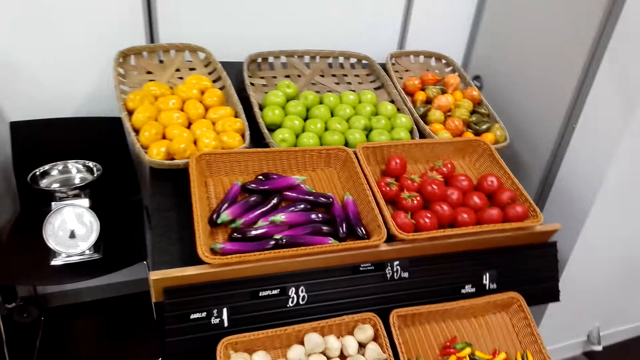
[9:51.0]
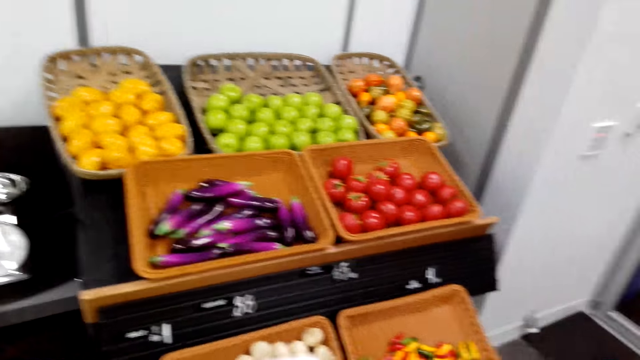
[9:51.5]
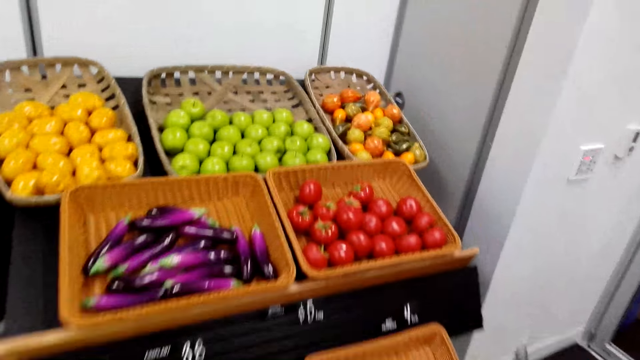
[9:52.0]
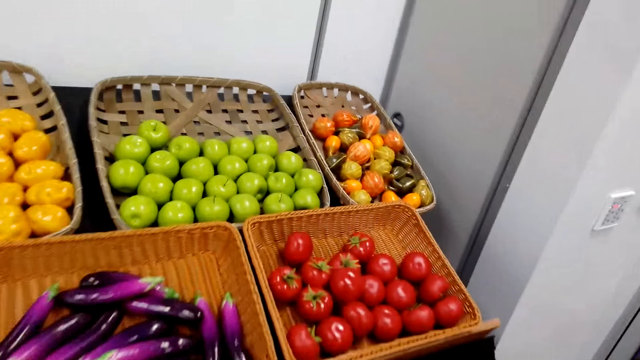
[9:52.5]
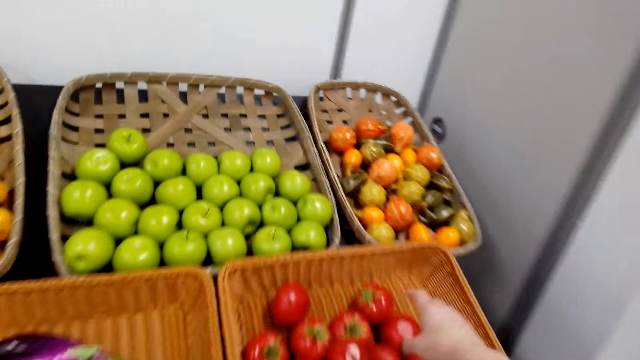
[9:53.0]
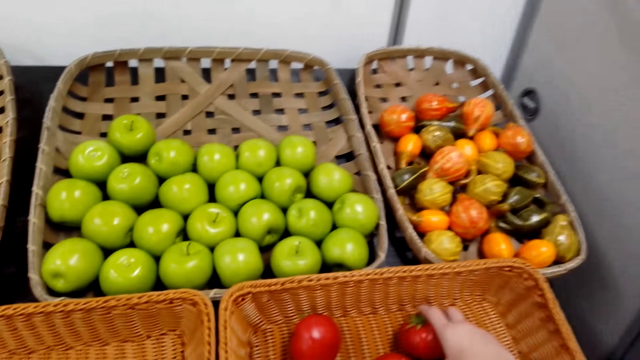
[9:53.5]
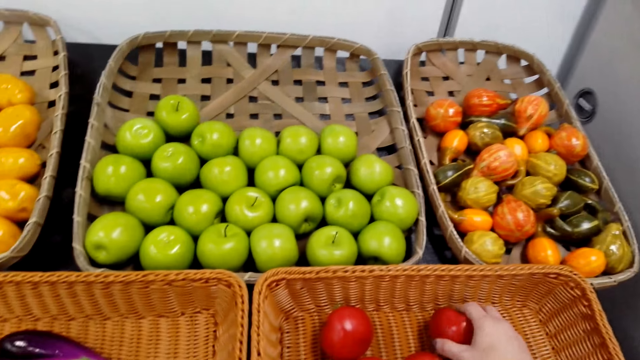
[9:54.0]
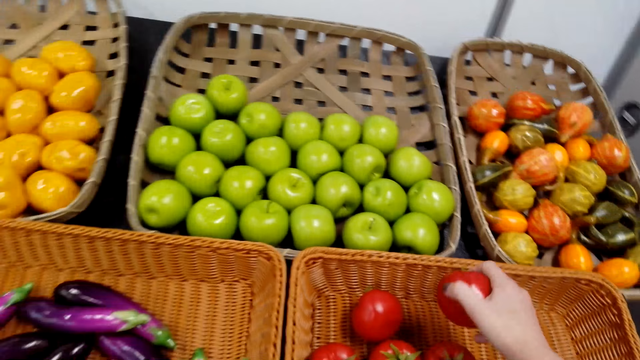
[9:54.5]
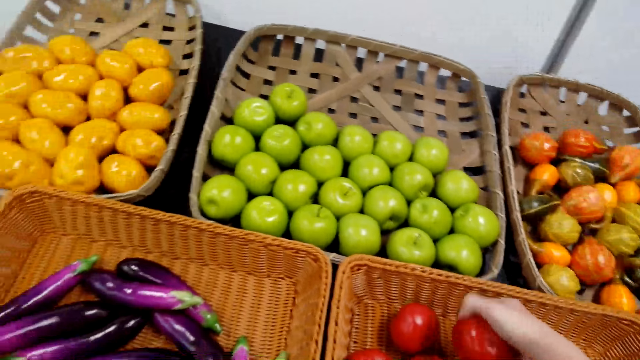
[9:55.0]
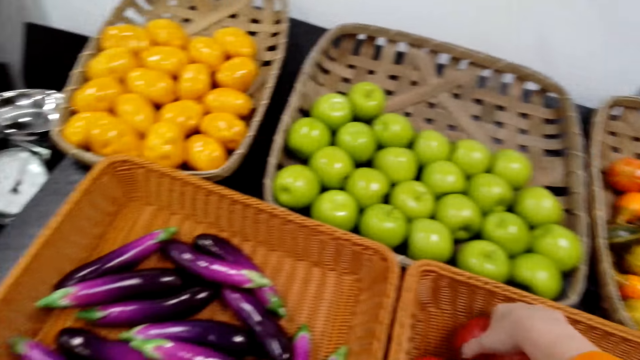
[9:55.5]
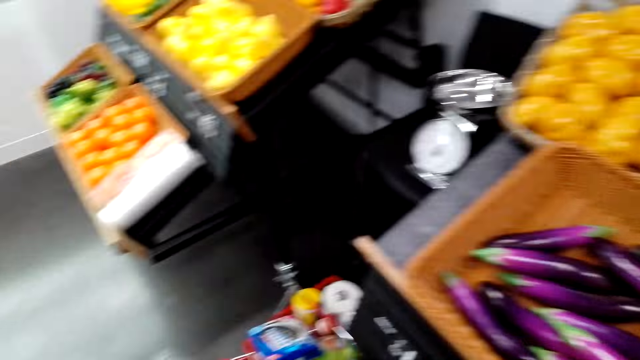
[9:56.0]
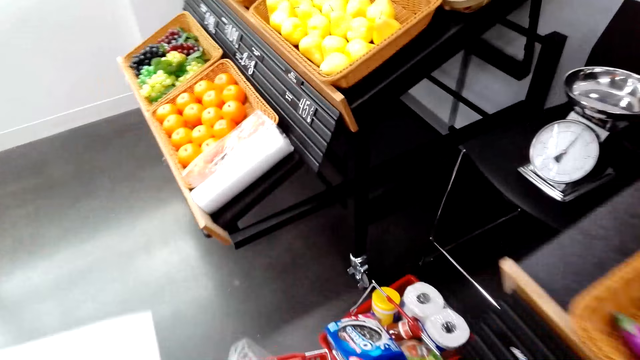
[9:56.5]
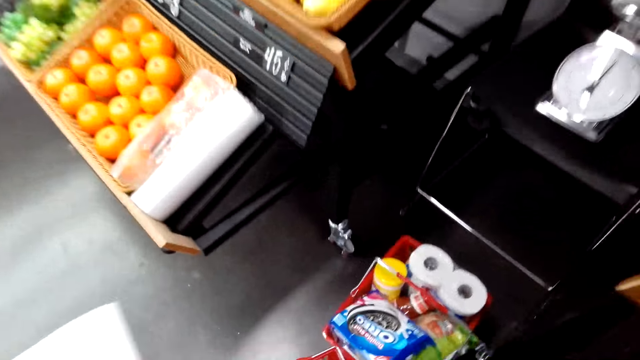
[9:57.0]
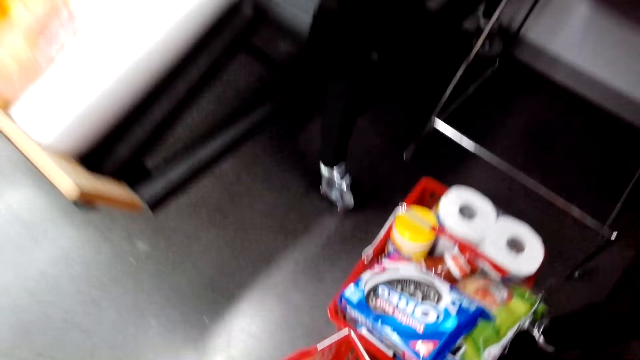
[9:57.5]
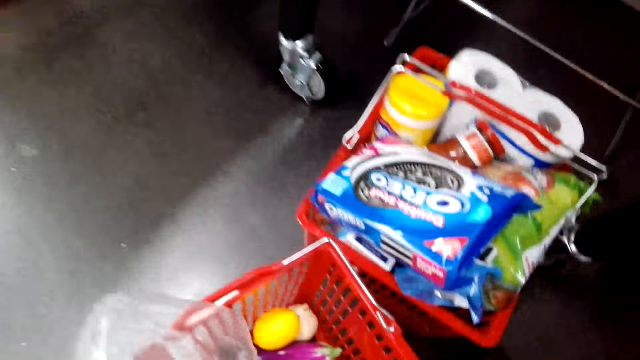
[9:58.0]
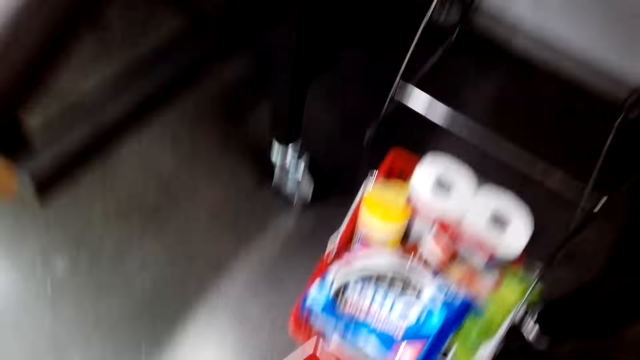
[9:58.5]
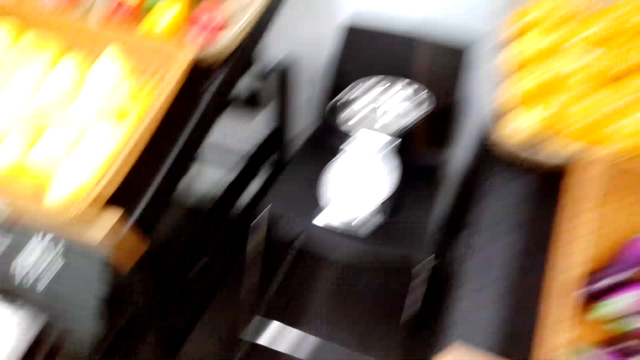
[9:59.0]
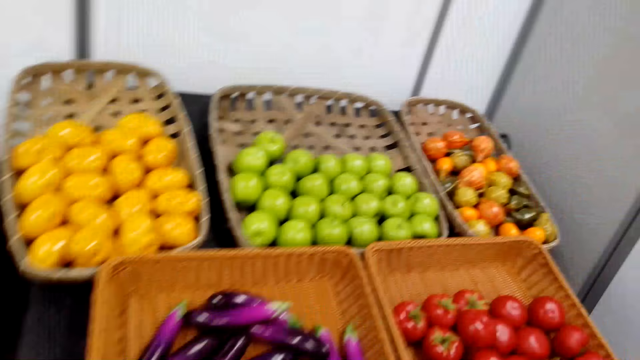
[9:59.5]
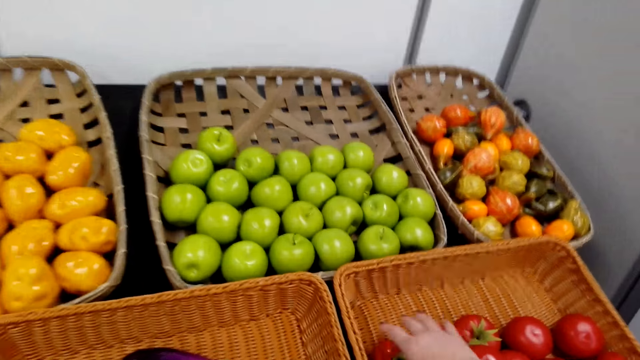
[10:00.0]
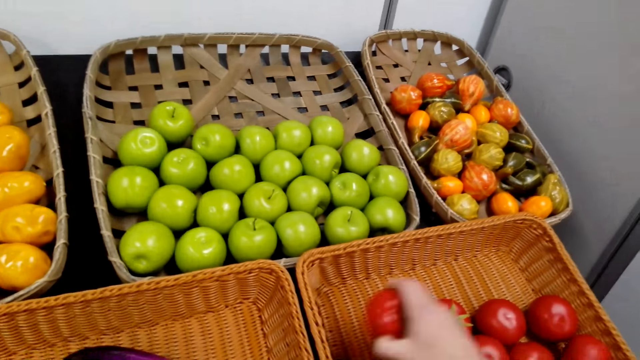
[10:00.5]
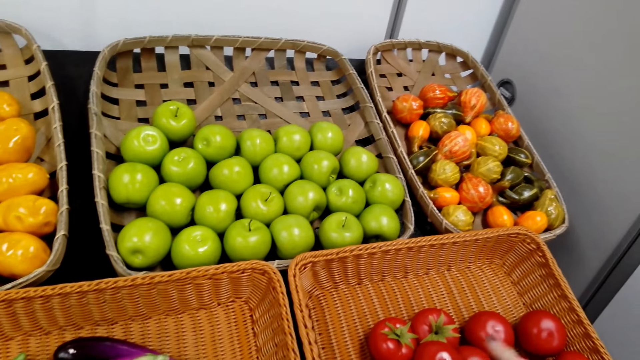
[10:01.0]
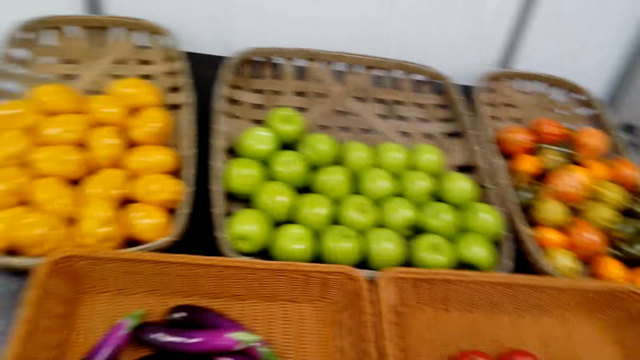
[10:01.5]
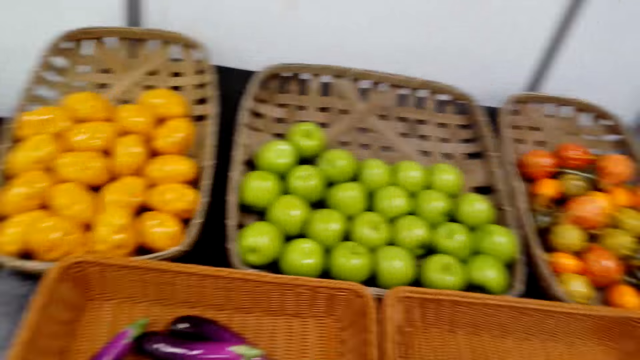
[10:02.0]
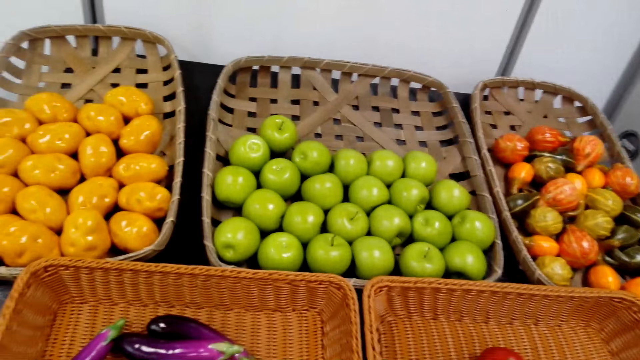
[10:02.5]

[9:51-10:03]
The camera wearer looks around. They pick up a tomato. They pick up the tomato again. They turn around and put the tomatoes in a shopping basket. They turn around. They take vegetables in the basket.

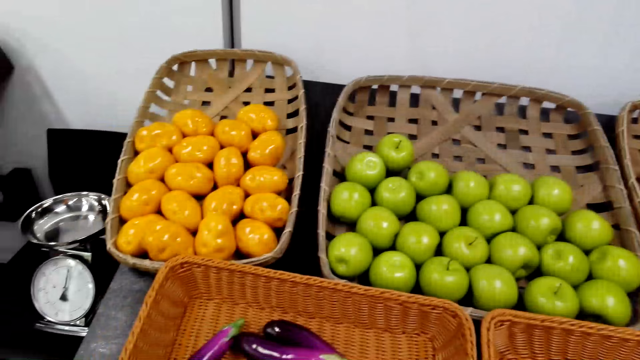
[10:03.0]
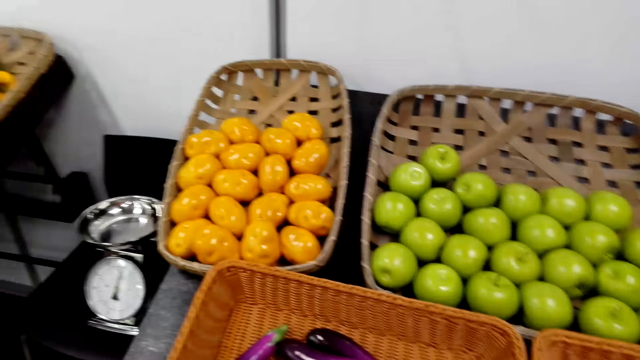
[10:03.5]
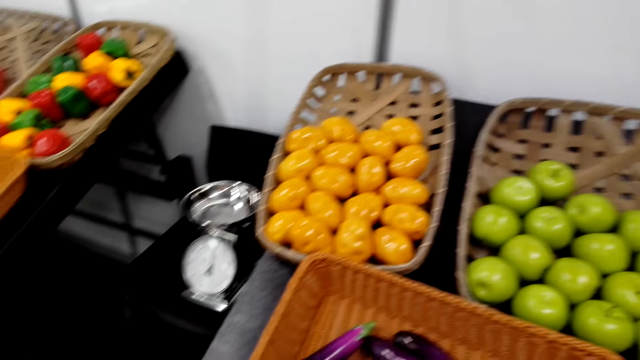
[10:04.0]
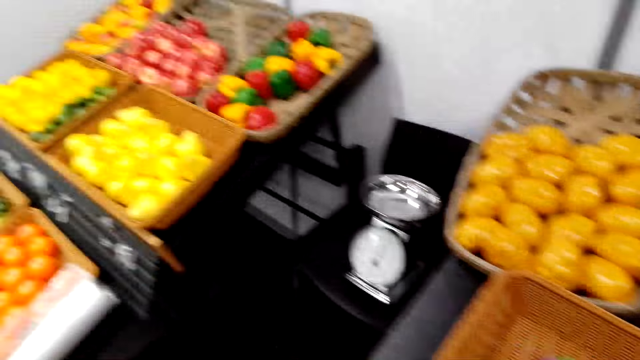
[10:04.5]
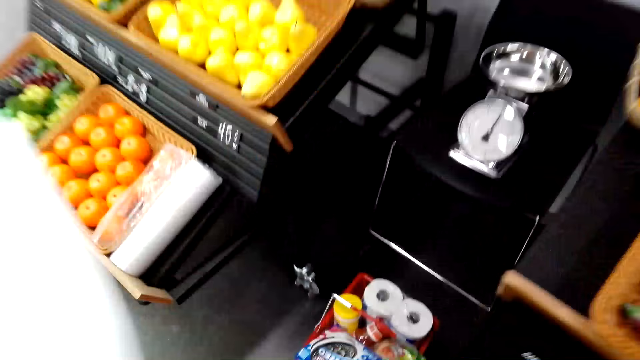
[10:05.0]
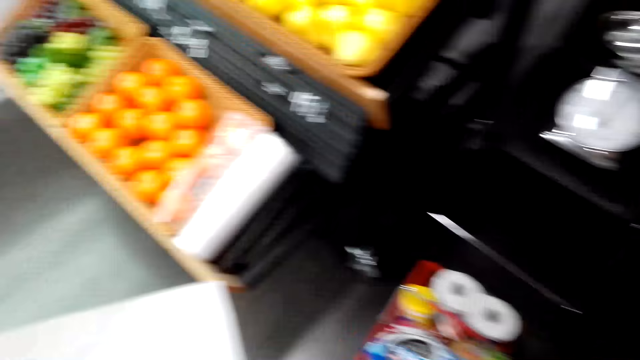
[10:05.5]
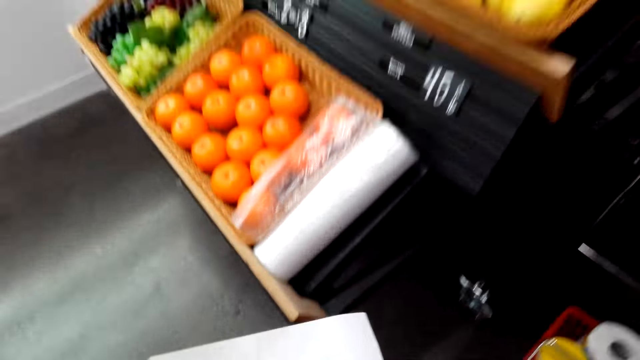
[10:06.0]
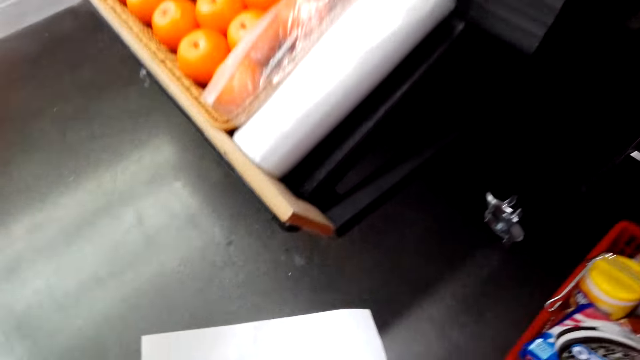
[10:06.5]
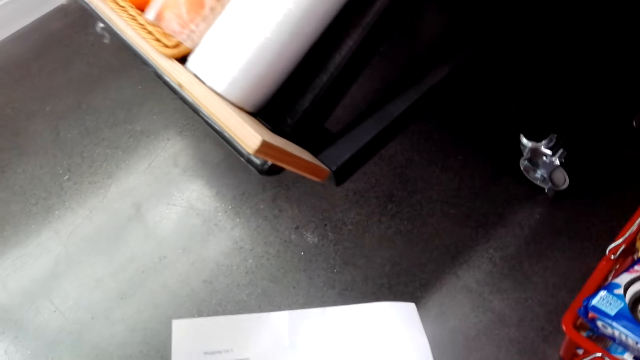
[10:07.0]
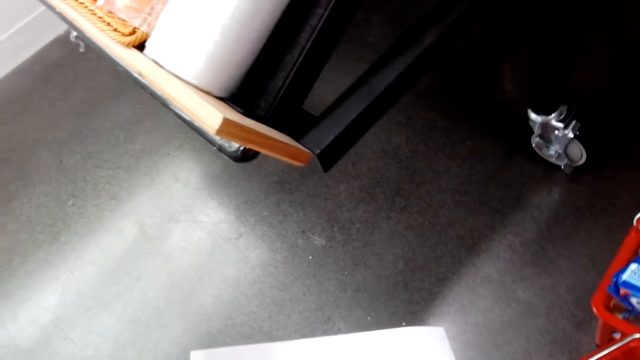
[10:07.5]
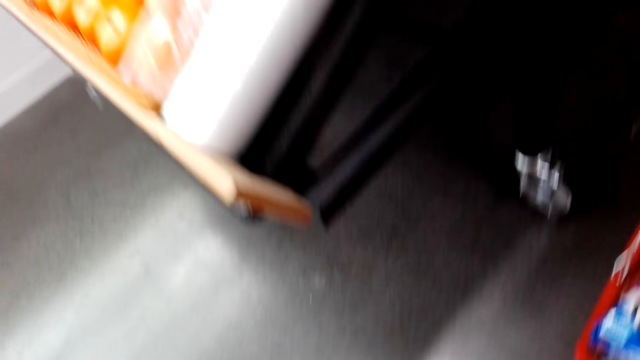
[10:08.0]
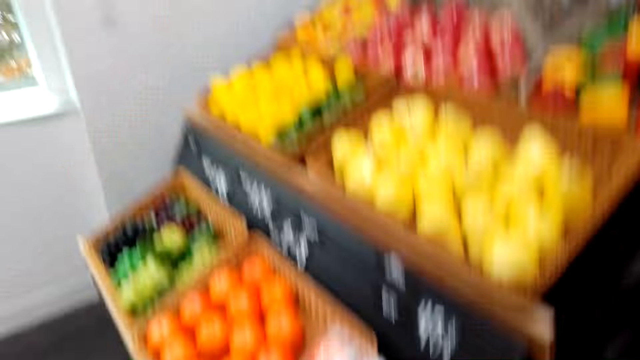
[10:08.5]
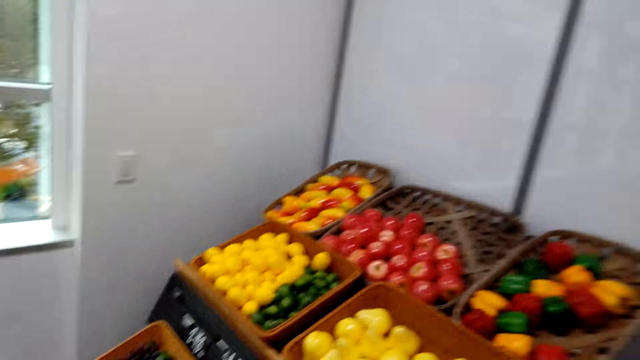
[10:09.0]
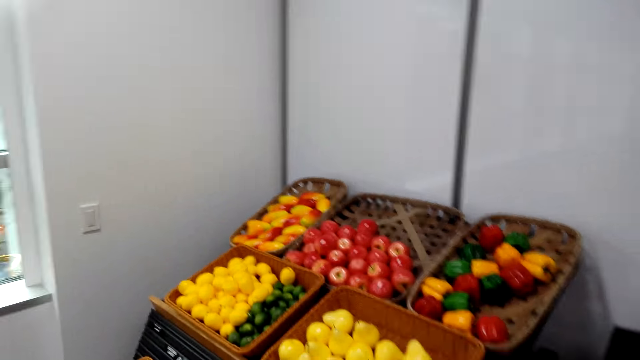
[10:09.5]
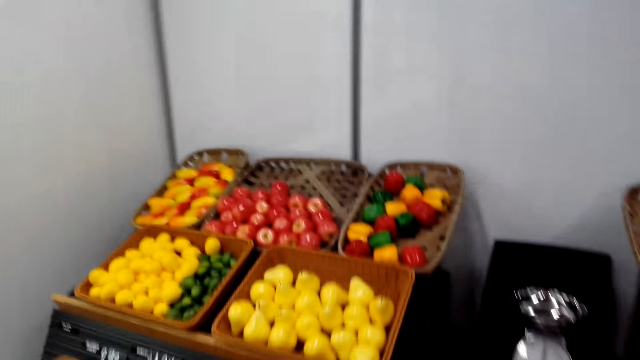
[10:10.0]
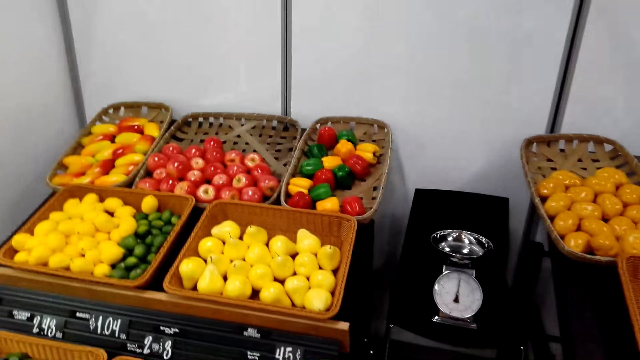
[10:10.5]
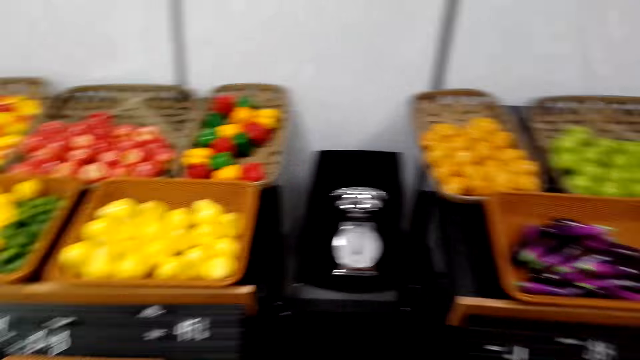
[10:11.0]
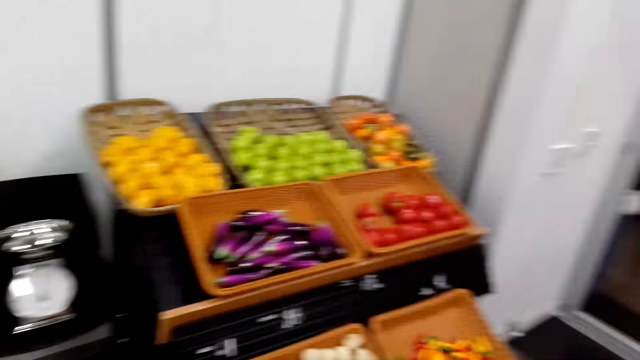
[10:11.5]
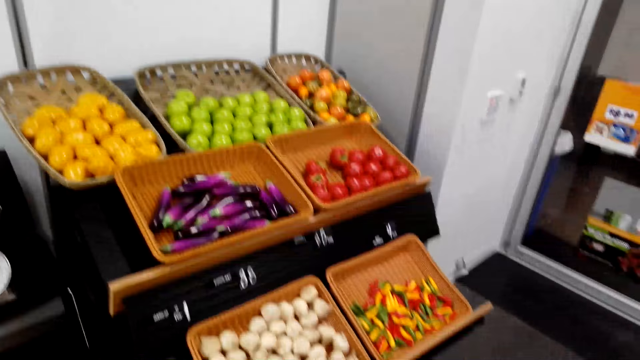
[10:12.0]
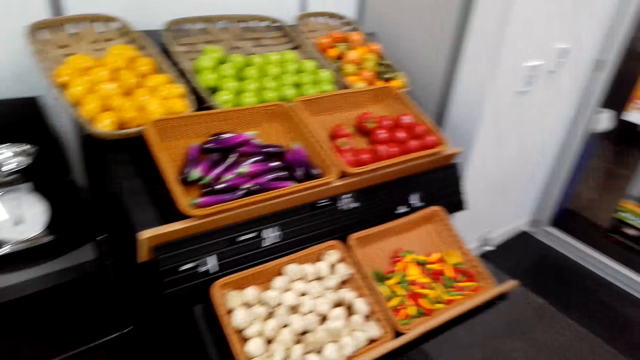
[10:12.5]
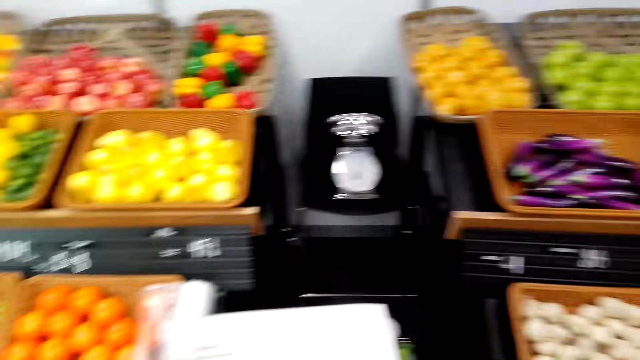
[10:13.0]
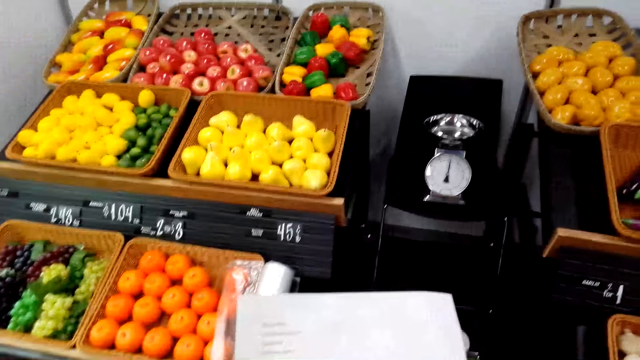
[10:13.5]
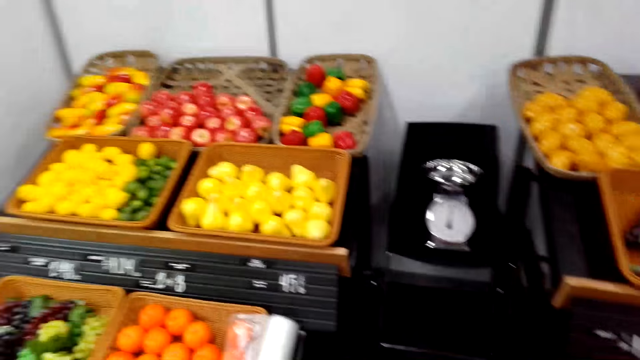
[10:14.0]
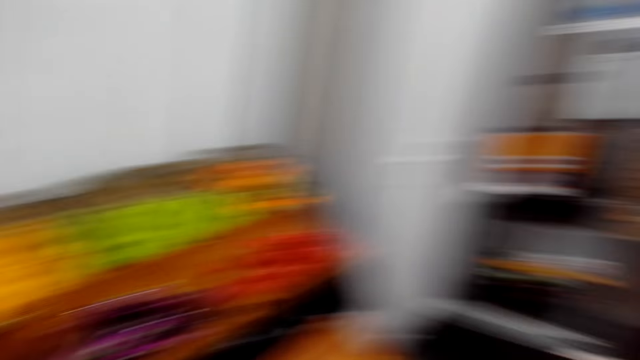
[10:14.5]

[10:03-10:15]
The camera wearer looks around. They turn around. They look around. They stare at the list.
